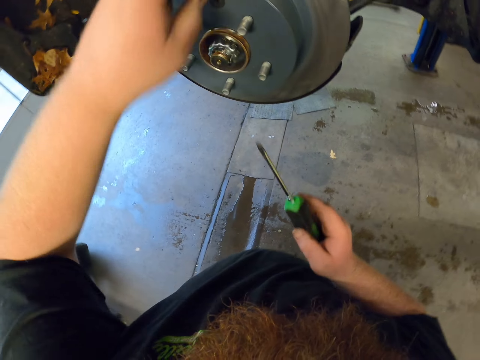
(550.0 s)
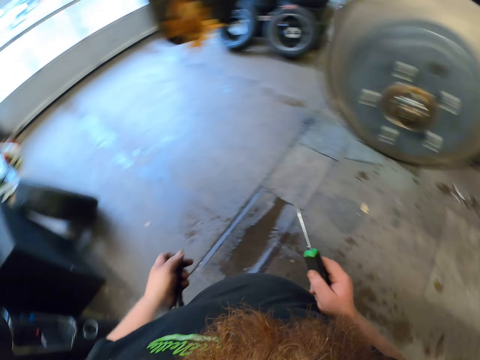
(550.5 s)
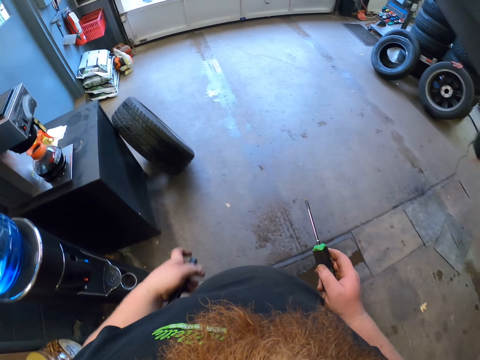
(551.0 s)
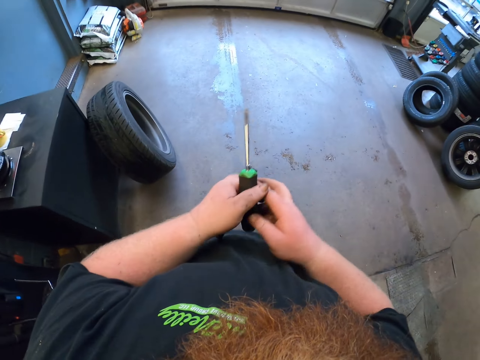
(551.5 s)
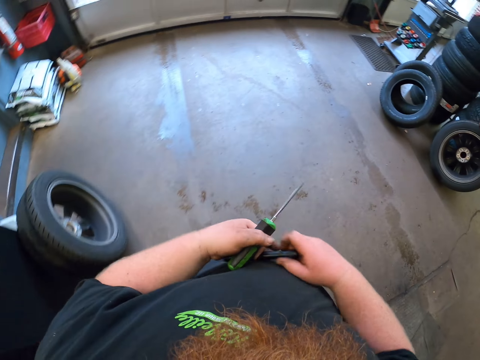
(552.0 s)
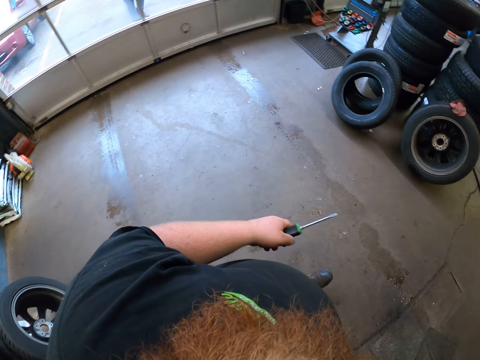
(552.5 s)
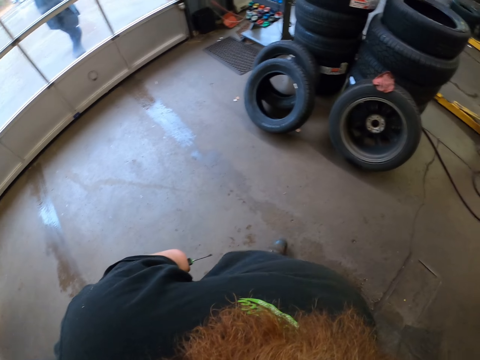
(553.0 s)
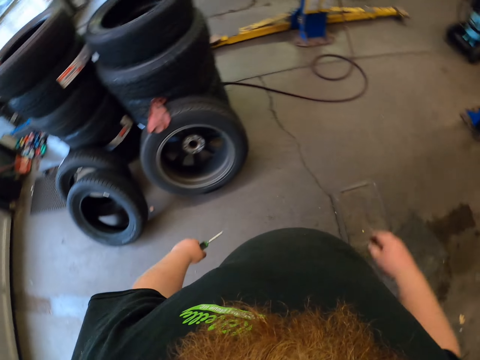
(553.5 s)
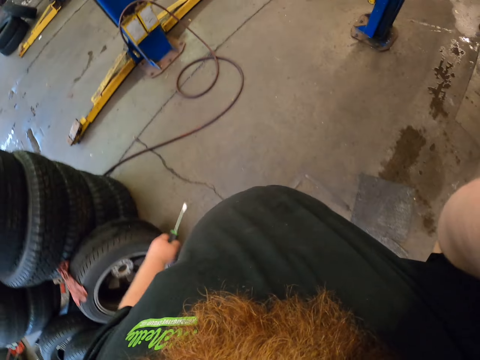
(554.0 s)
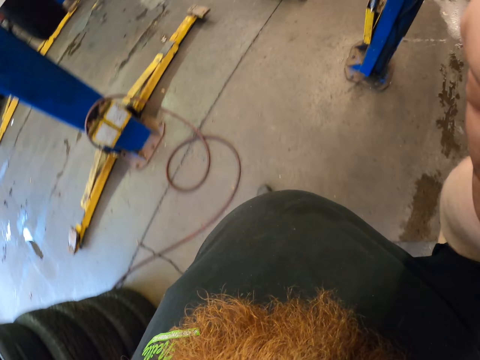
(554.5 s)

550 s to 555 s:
The camera wearer removes the screwdriver from the nut, removes their hand from the car disc, and walks. They put the torch in a pocket. They walk.
